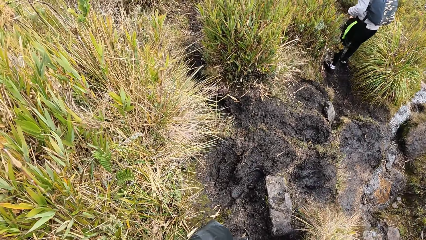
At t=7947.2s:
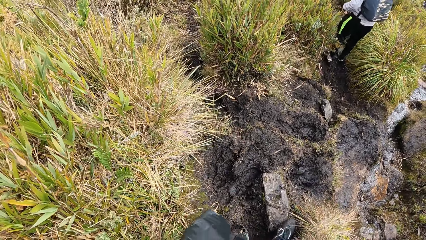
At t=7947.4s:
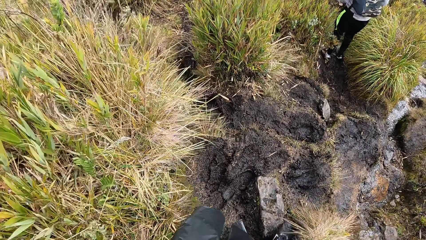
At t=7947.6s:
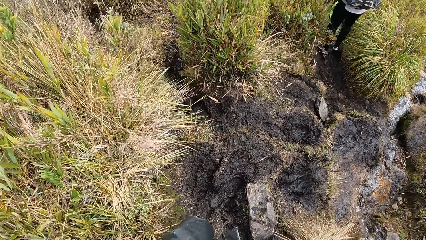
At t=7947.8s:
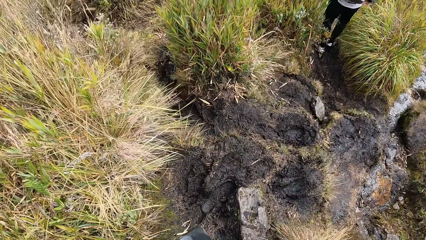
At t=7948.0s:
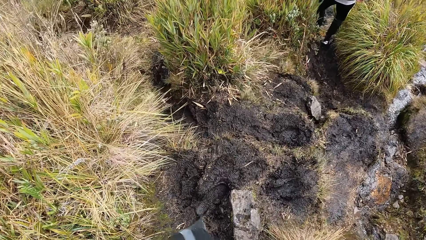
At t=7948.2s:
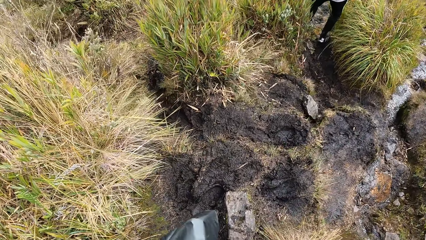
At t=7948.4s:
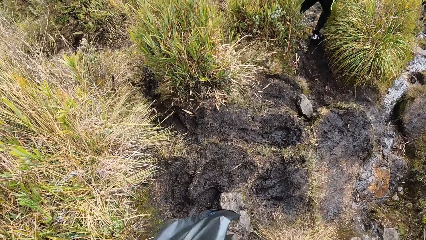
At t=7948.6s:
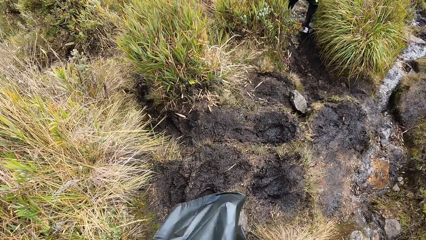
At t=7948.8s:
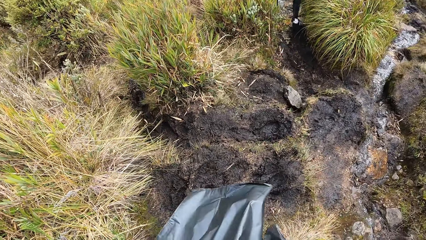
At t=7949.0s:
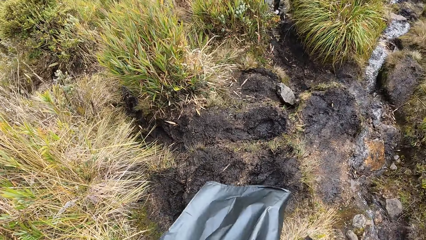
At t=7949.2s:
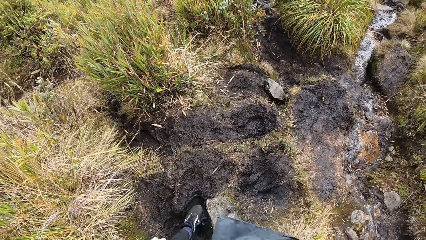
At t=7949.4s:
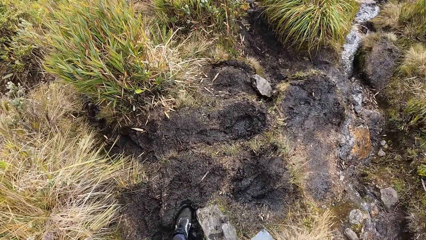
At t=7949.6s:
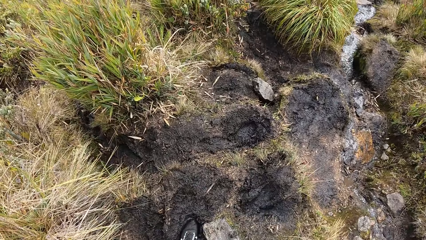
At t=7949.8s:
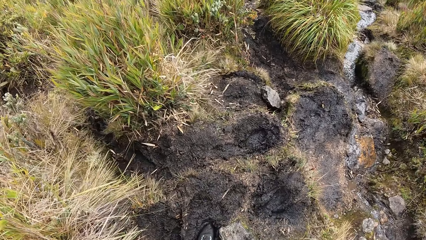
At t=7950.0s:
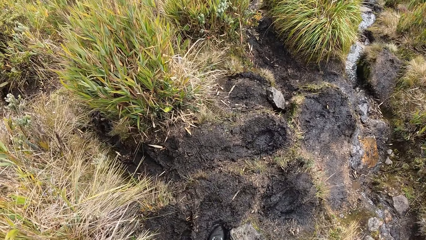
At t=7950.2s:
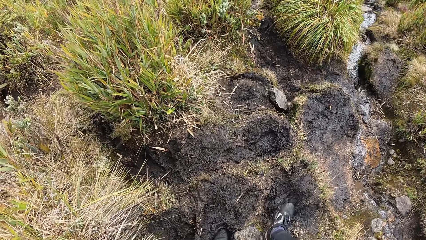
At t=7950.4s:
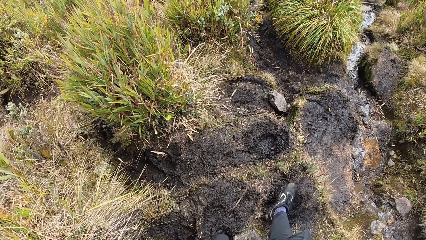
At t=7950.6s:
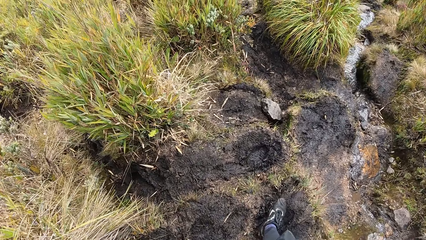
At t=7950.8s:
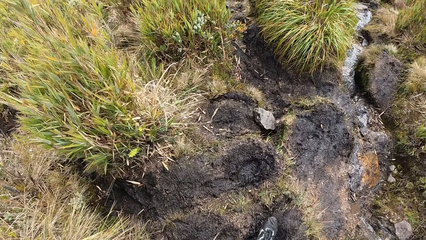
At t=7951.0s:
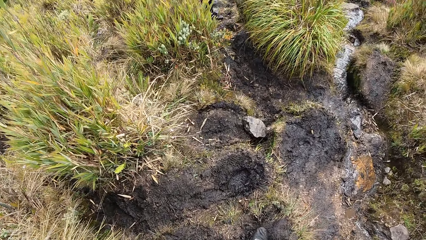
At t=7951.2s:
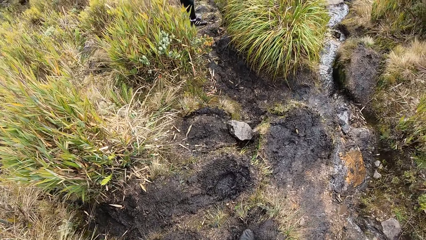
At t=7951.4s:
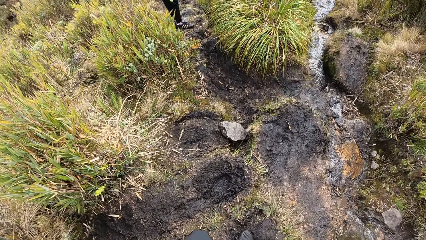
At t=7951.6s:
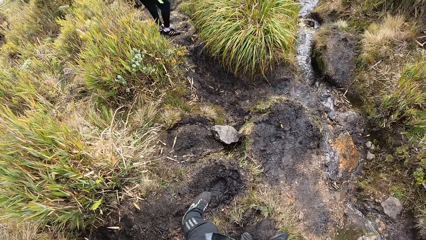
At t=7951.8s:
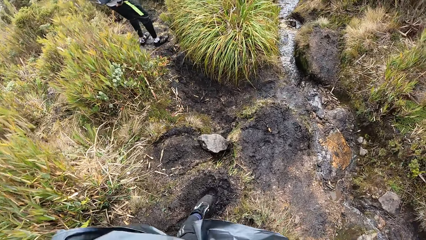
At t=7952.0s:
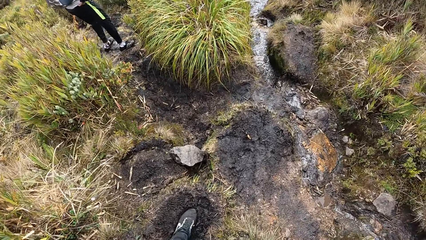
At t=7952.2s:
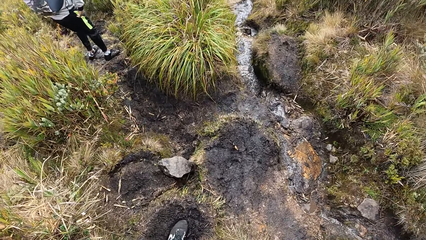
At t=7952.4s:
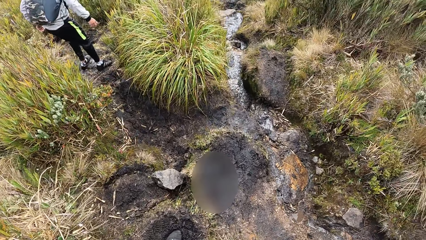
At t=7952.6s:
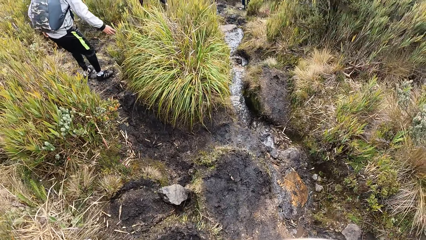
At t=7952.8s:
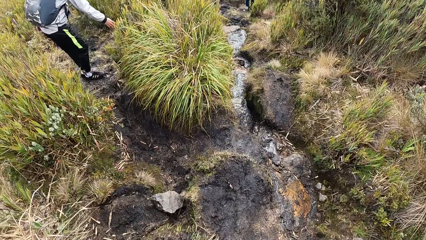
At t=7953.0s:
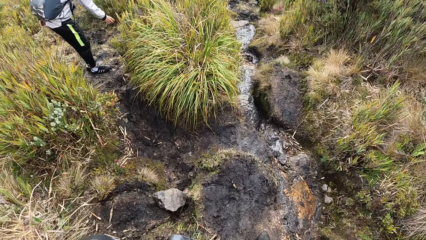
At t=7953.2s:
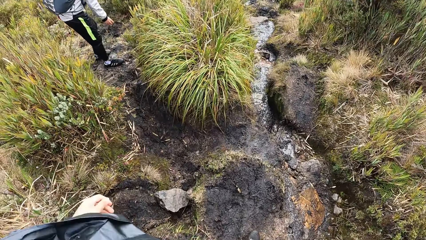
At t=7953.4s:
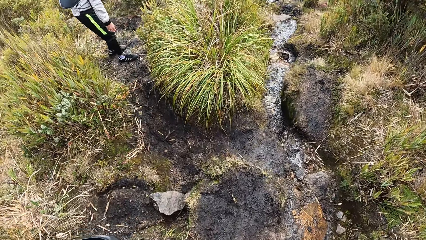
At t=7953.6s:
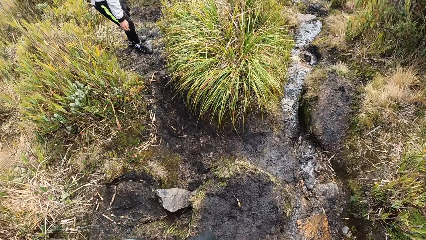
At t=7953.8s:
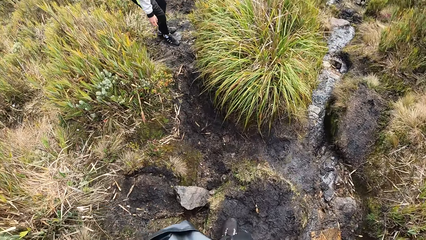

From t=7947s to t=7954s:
The camera wearer walks along a muddy path.

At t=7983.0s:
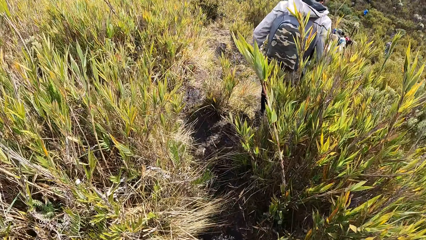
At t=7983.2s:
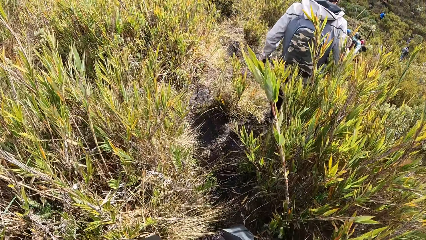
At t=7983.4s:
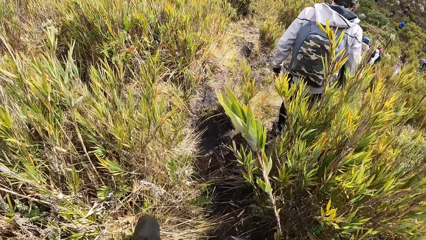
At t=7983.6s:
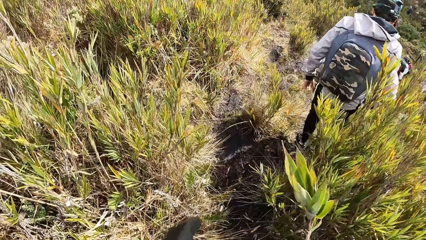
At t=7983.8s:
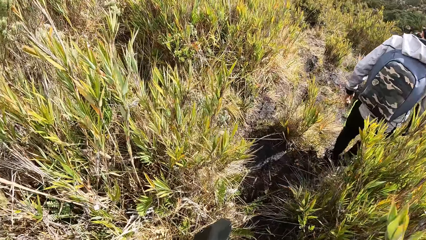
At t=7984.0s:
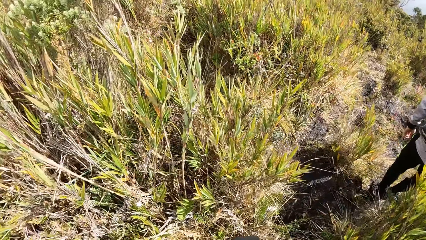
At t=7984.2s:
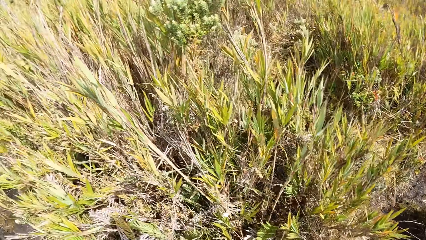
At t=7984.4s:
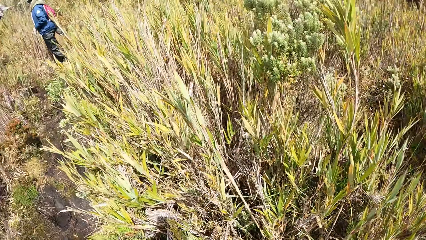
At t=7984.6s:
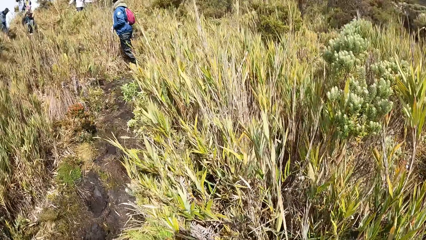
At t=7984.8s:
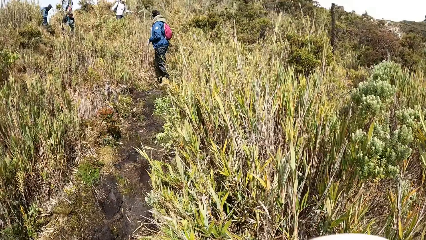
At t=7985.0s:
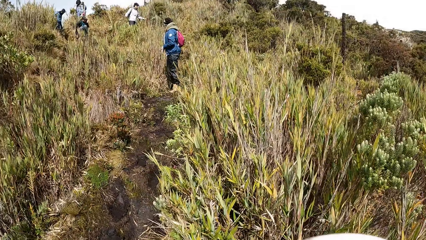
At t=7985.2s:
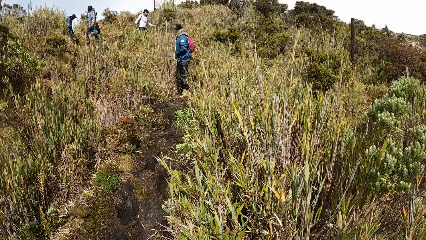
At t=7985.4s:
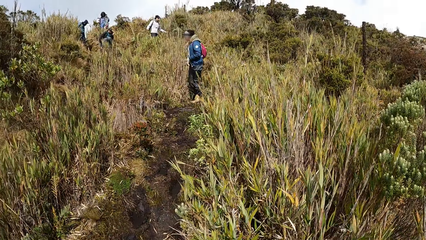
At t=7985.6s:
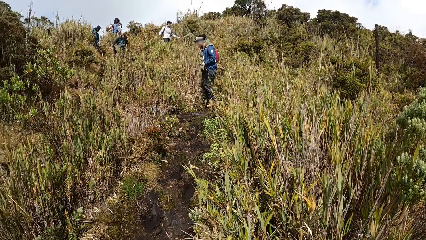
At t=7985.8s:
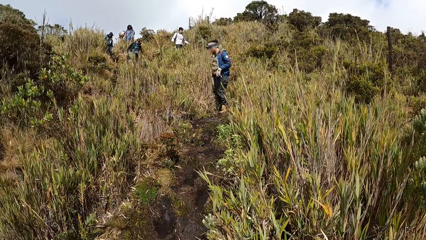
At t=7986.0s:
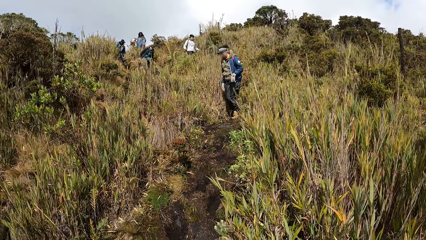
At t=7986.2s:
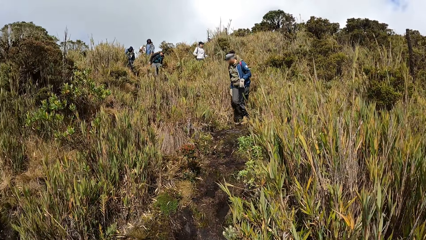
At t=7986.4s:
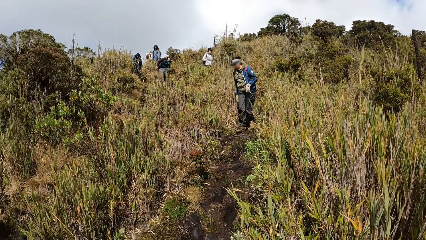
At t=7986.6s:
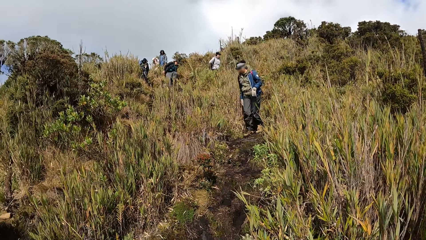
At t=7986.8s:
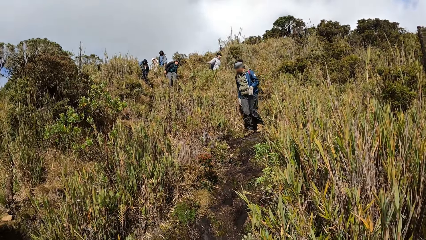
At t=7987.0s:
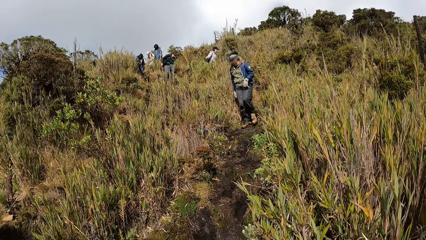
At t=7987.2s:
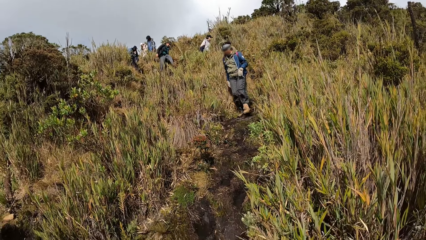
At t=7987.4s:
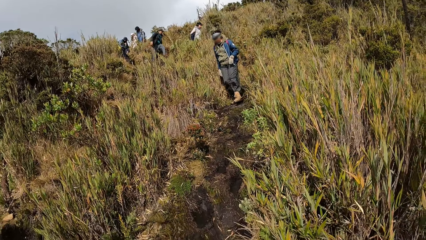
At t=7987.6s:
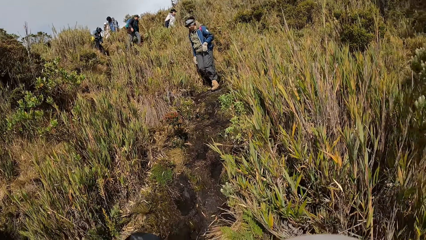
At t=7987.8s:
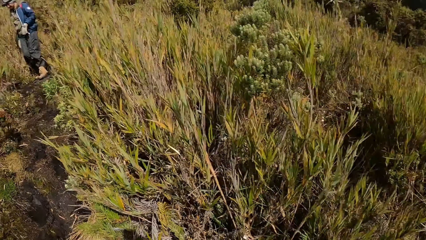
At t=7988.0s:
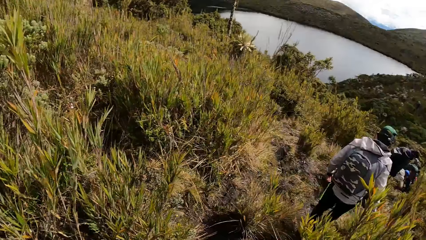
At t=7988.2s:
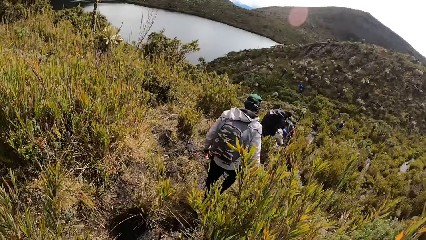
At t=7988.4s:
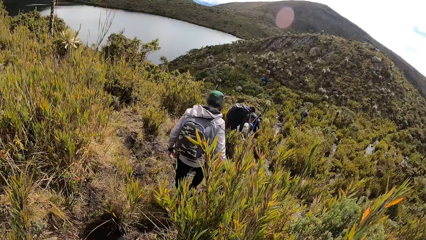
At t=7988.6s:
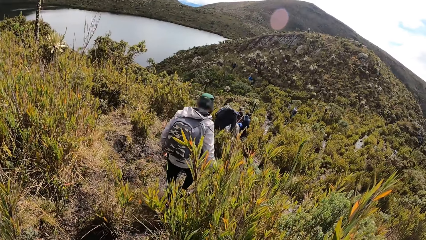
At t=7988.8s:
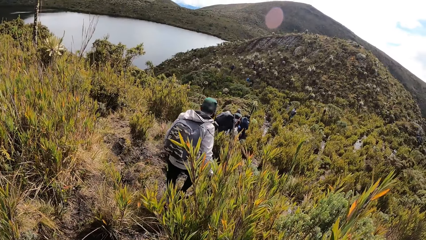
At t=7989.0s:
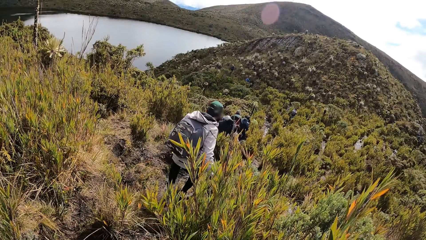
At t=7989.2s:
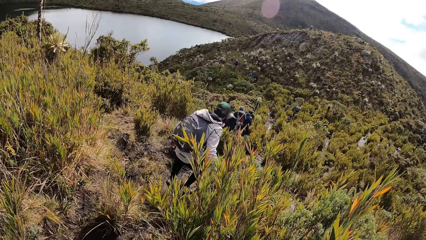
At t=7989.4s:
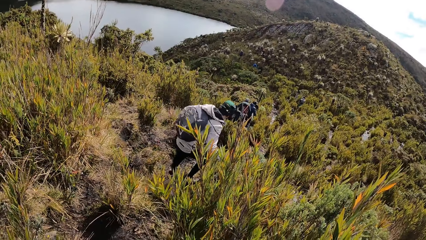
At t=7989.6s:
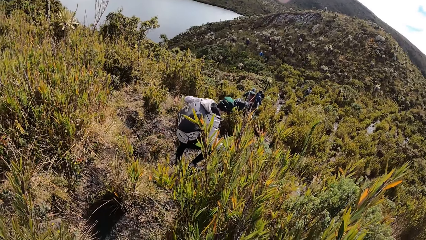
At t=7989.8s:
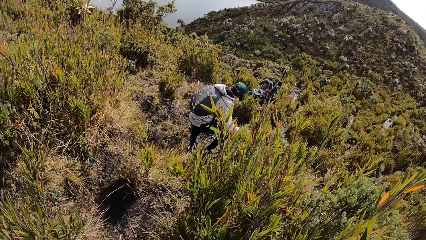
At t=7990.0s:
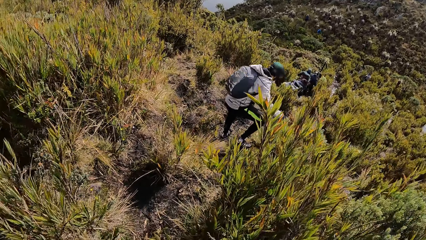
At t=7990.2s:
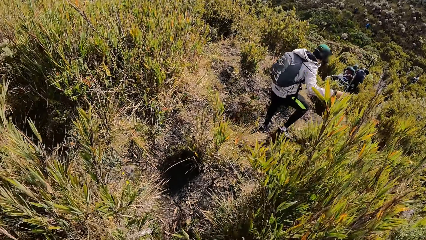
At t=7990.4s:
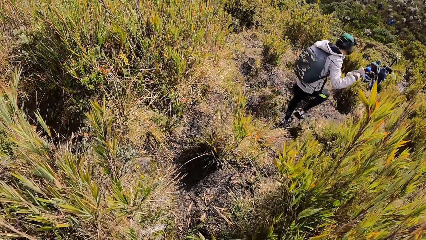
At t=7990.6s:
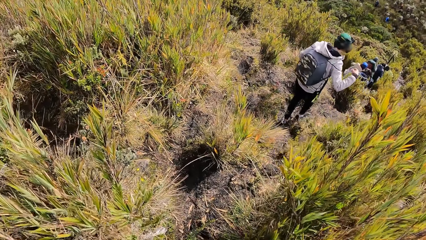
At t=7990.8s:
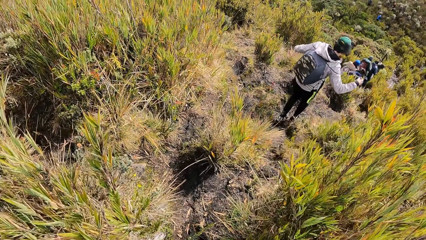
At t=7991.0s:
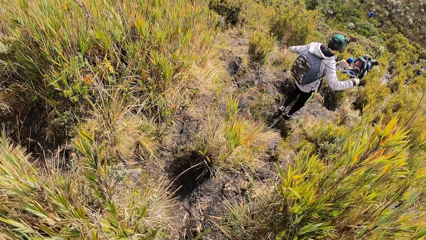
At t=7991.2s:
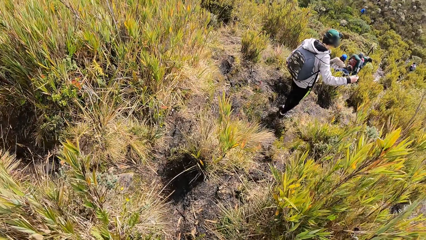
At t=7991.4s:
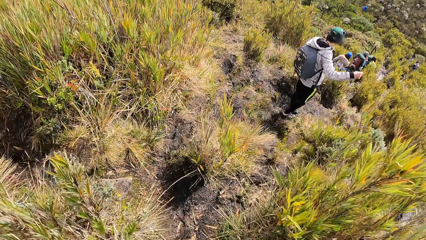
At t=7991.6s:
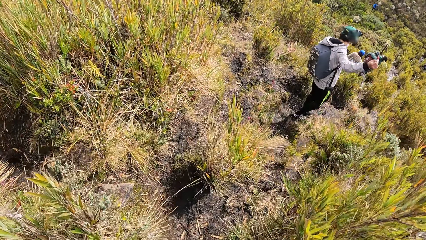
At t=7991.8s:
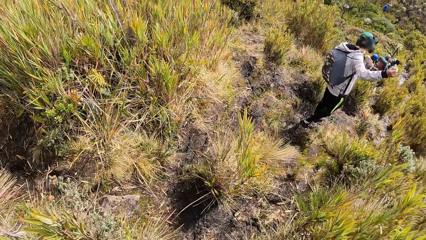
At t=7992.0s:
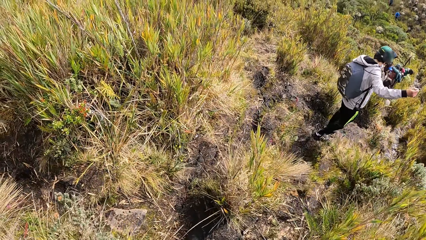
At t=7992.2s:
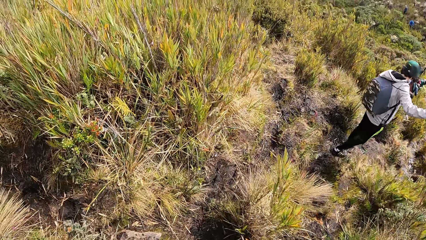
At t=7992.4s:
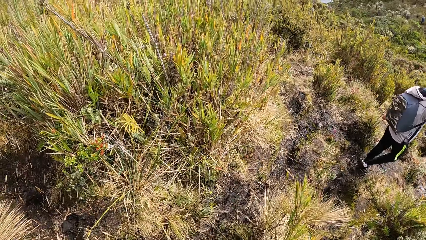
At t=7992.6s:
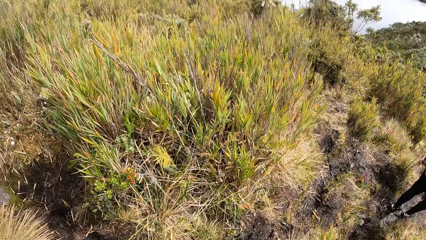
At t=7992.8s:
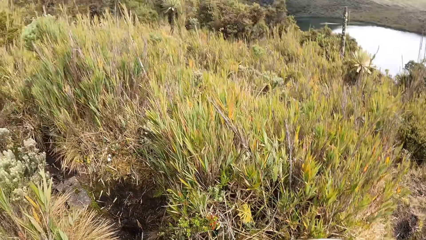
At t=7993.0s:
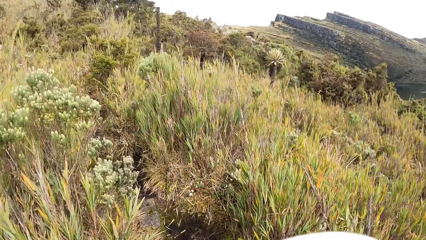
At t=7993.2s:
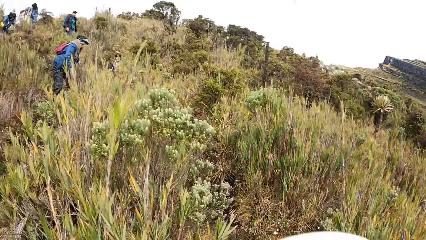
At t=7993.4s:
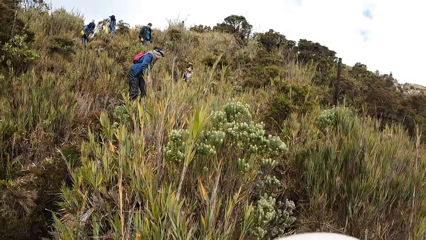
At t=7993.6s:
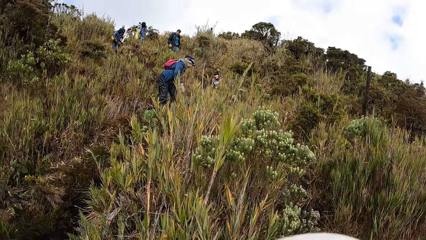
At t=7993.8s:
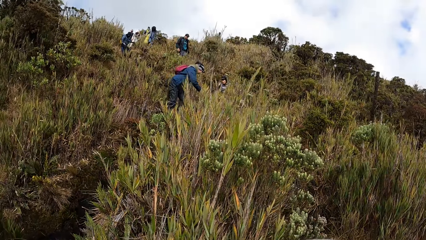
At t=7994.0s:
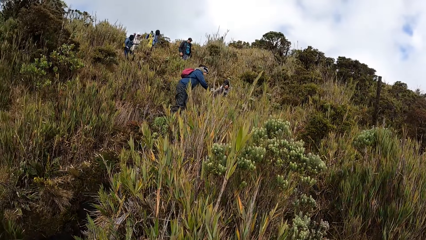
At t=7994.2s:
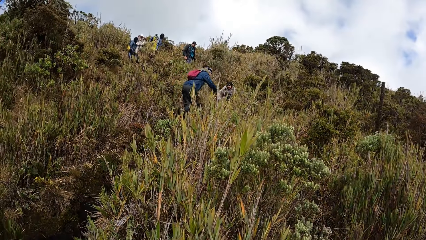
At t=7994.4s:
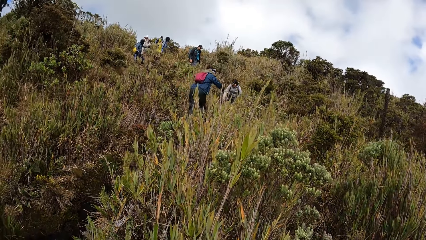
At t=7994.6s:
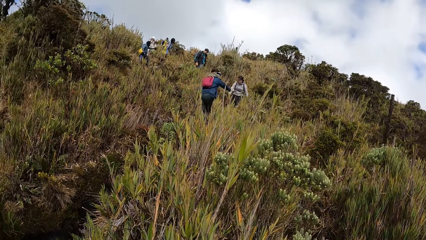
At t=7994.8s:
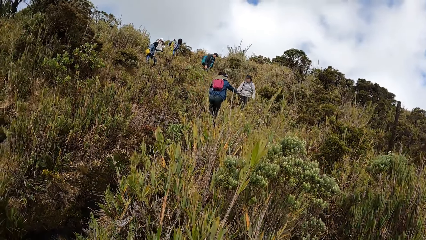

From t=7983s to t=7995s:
The camera wearer looks behind. They walk along a muddy path. They look behind.
